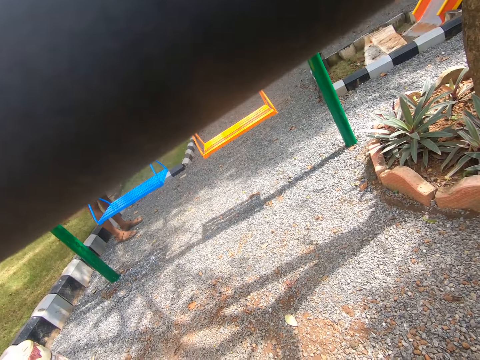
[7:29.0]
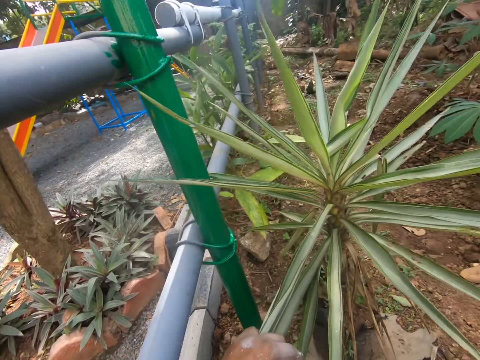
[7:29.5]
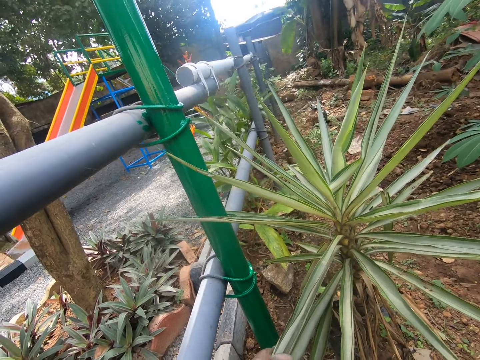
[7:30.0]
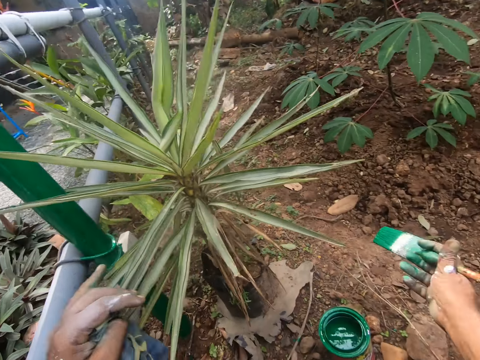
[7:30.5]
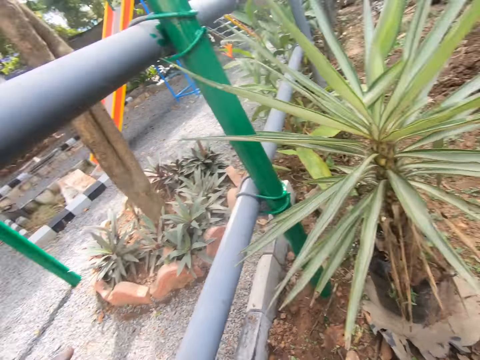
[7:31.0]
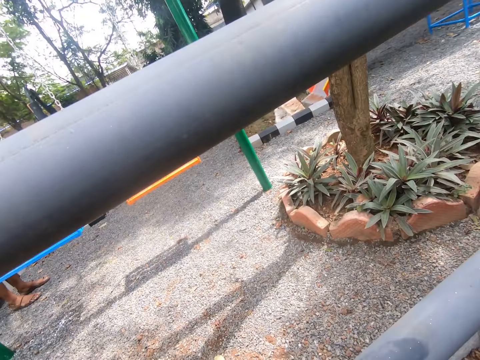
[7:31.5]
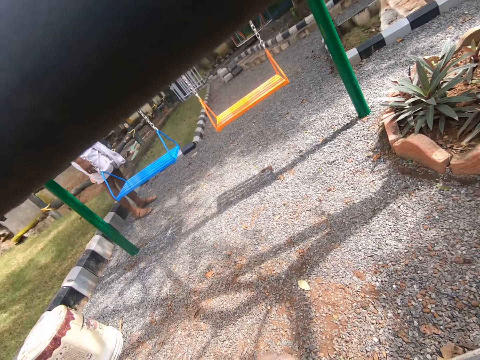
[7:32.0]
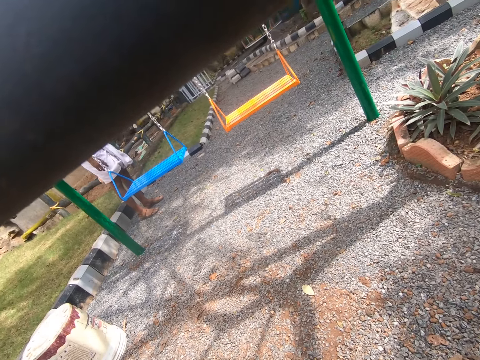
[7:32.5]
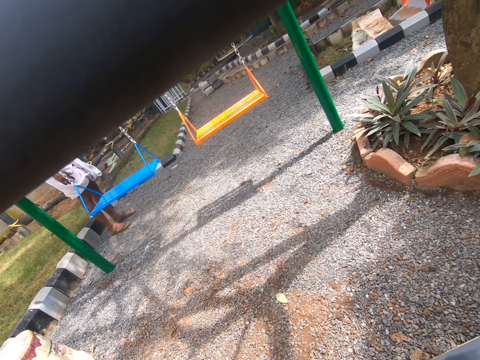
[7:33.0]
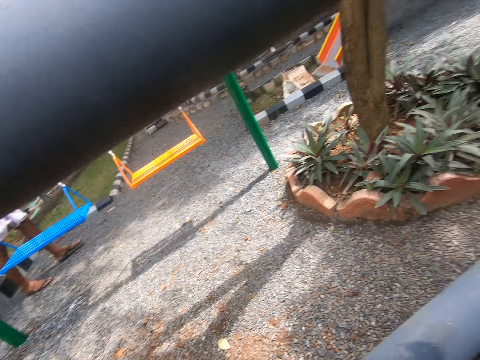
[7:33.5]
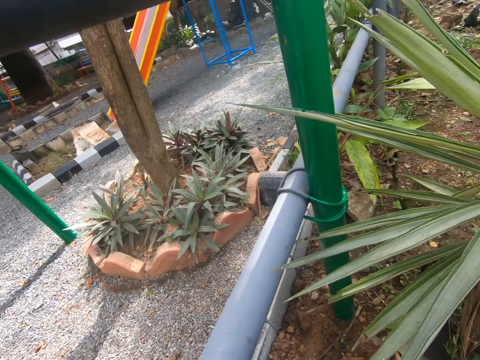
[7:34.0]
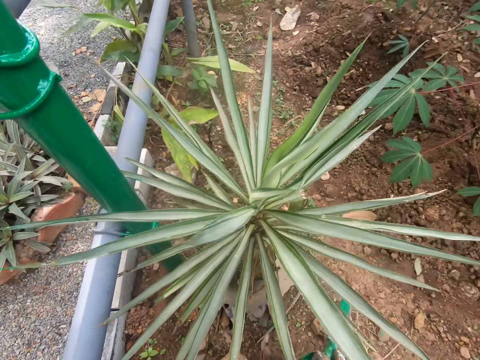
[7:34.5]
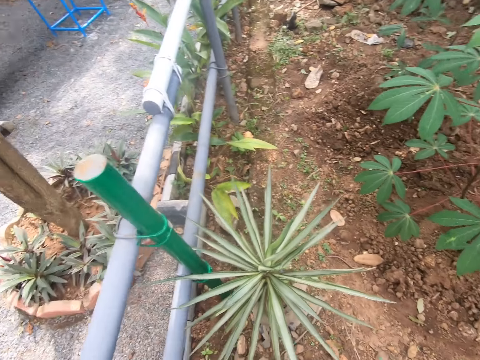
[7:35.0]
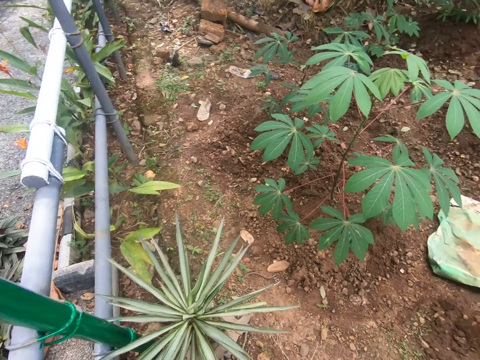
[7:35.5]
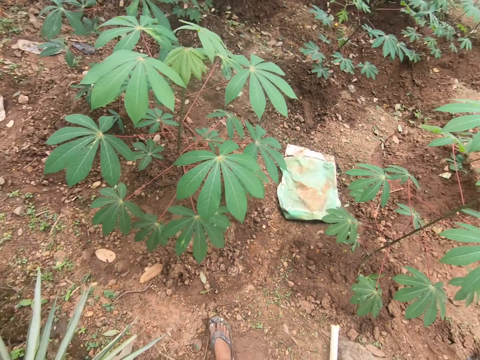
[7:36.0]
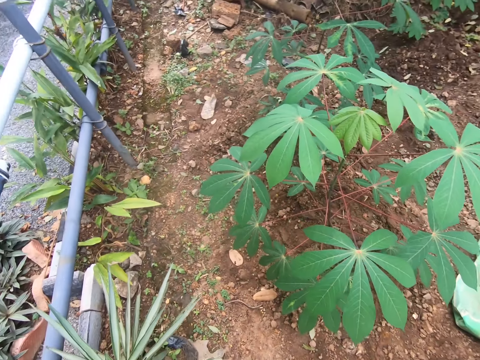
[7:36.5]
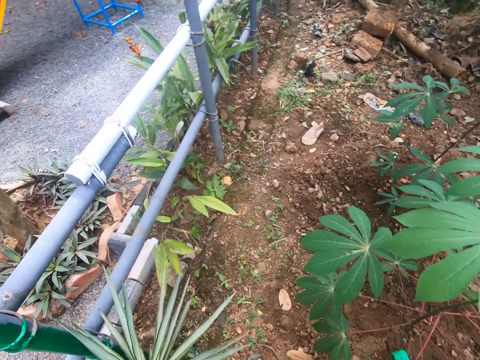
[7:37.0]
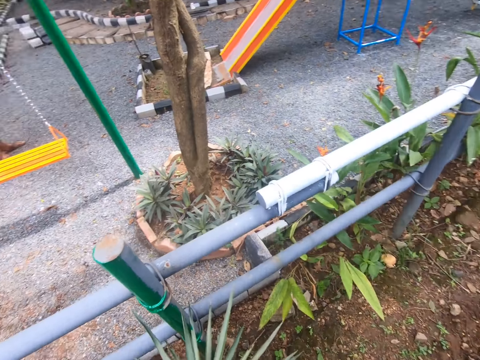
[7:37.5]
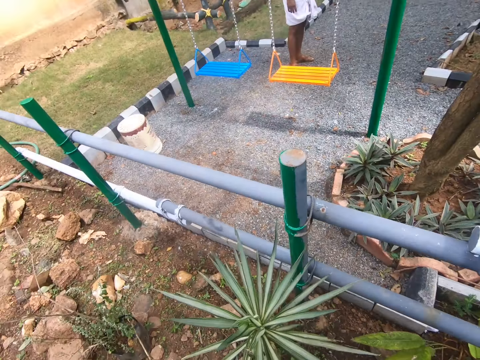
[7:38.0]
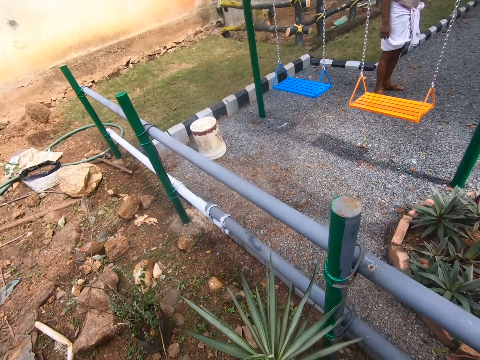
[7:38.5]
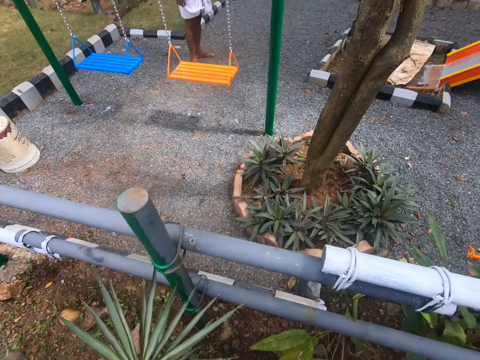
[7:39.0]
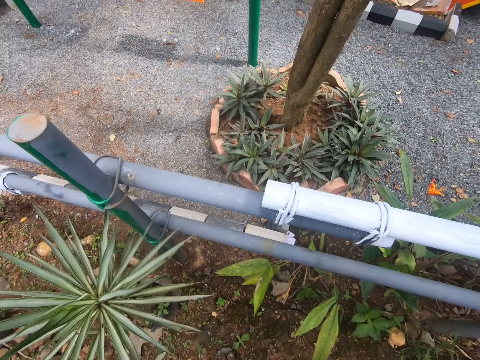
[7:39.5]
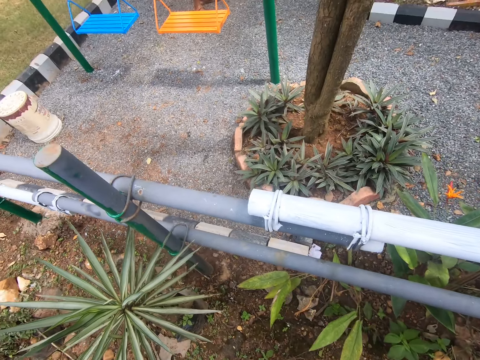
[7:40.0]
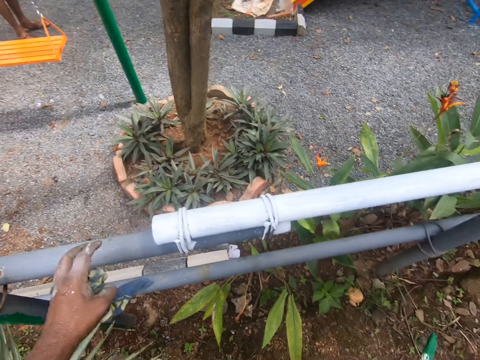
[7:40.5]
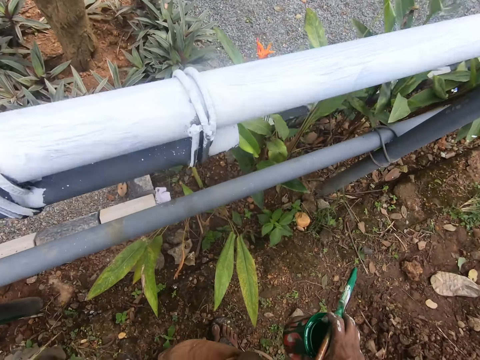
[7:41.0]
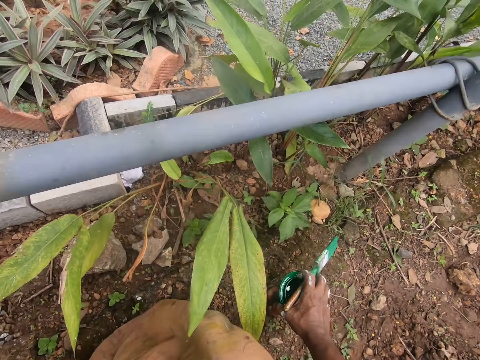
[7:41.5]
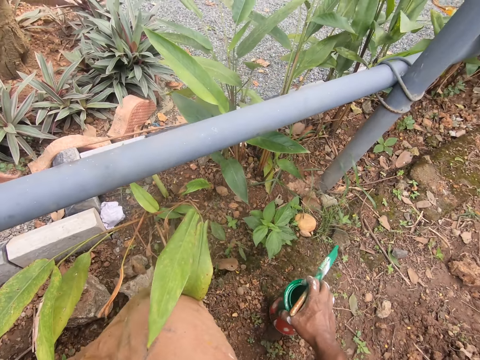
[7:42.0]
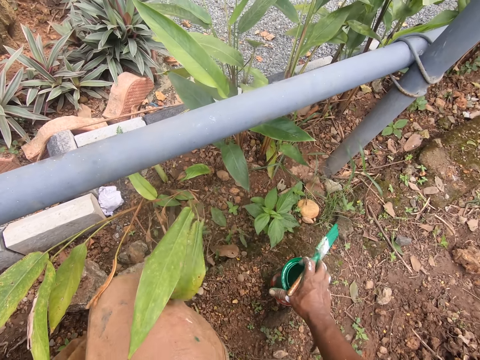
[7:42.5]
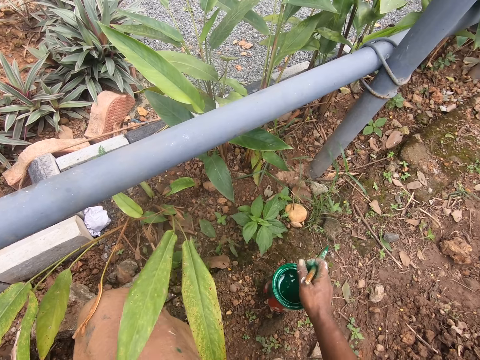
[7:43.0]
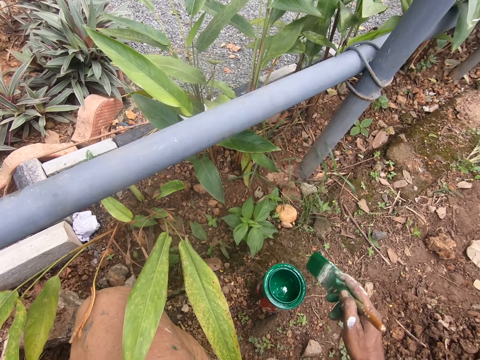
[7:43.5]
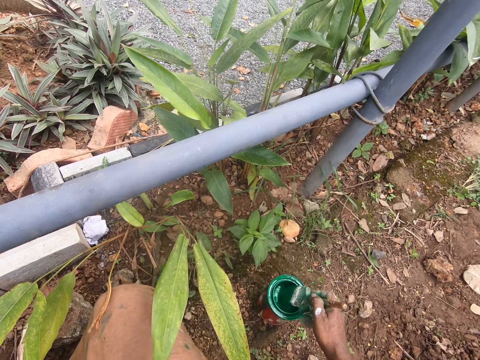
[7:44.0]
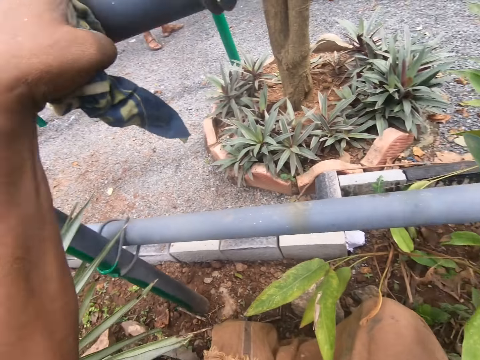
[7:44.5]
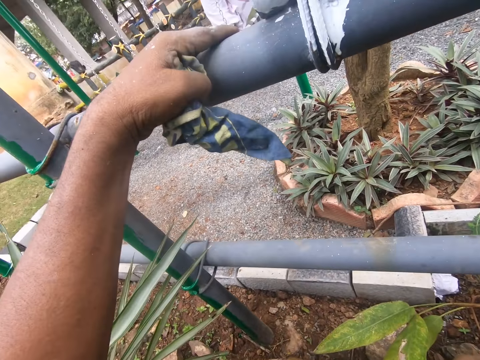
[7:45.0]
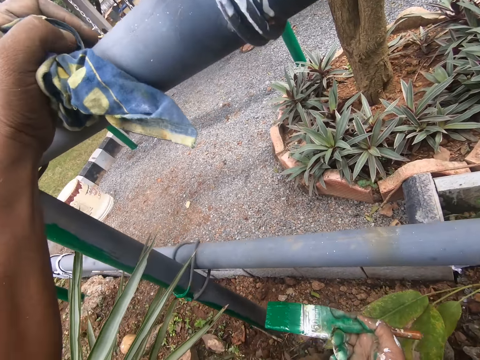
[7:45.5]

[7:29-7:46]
The camera wearer picks up the tin of paint from the ground. They hold the pipe. They put the tin of paint down. They dip the brush in the paint.

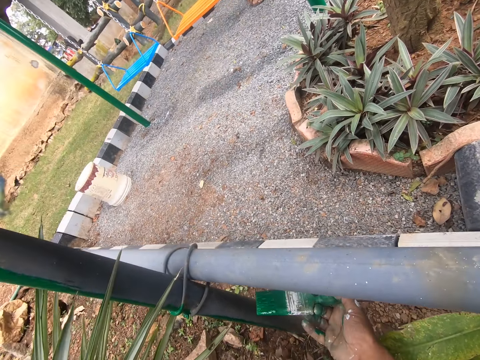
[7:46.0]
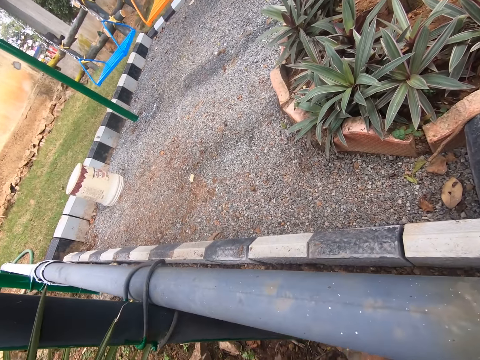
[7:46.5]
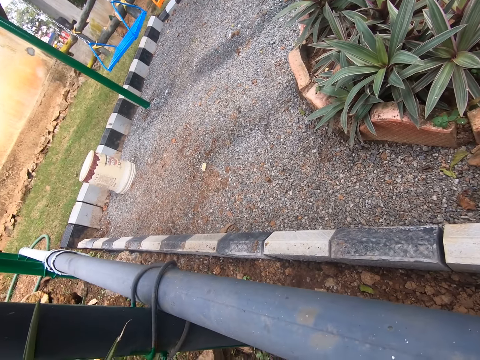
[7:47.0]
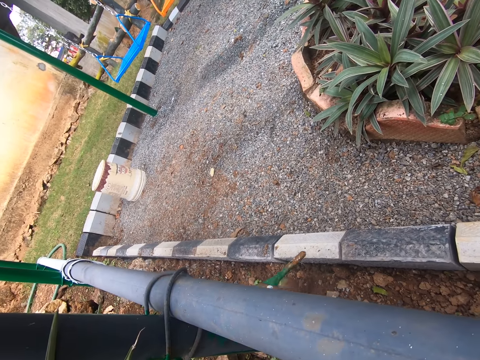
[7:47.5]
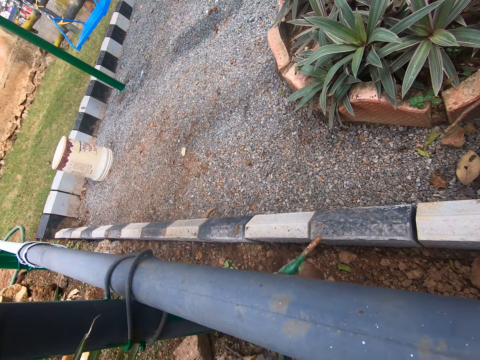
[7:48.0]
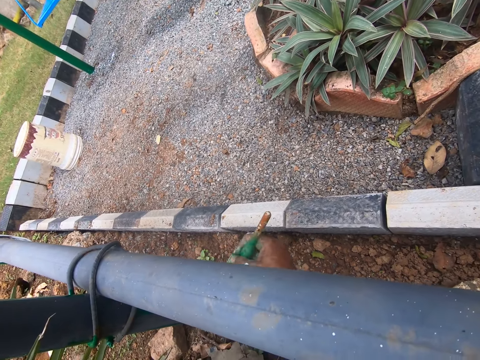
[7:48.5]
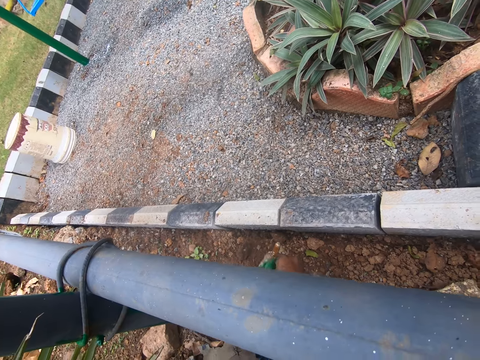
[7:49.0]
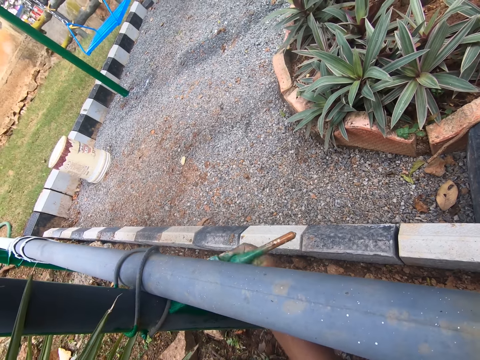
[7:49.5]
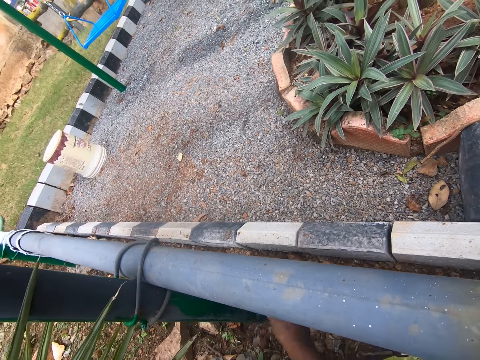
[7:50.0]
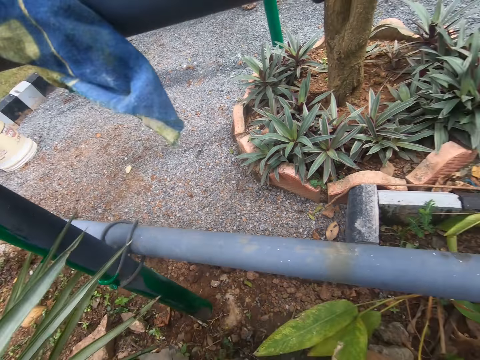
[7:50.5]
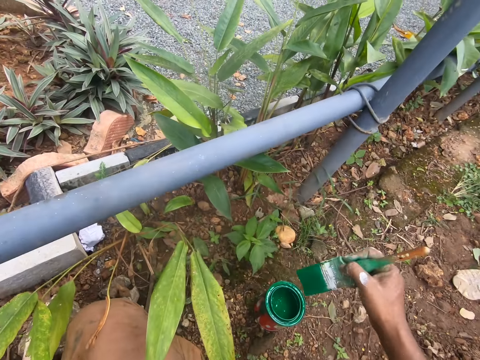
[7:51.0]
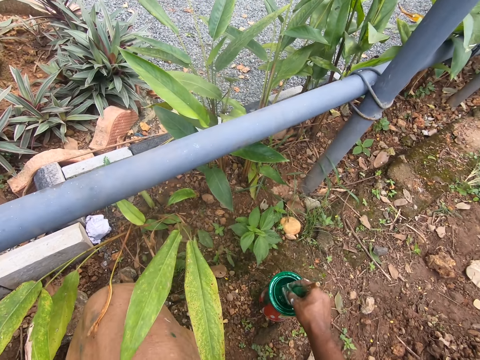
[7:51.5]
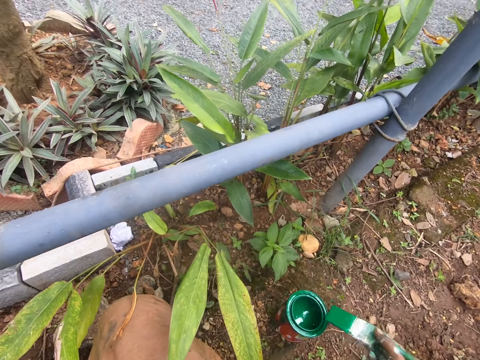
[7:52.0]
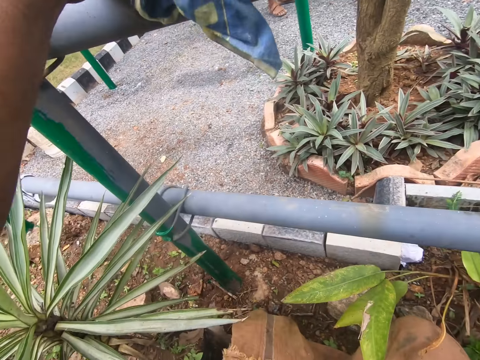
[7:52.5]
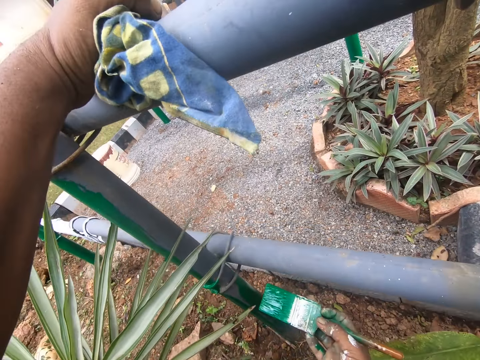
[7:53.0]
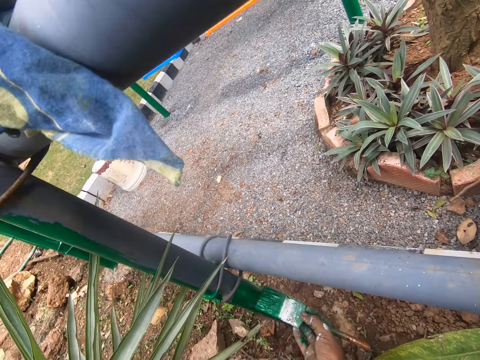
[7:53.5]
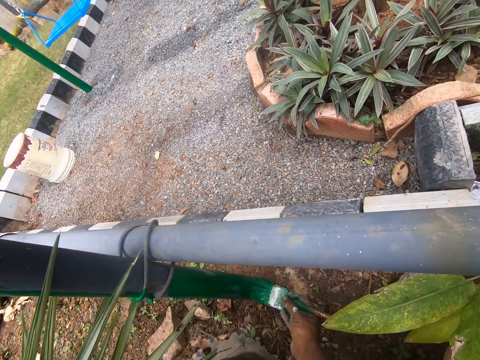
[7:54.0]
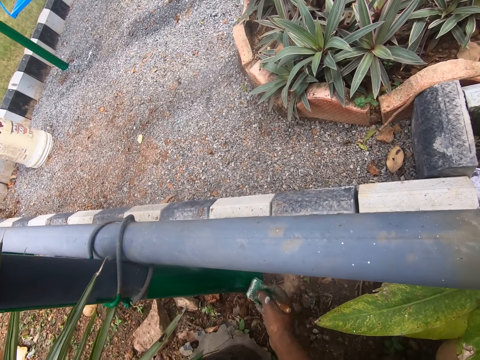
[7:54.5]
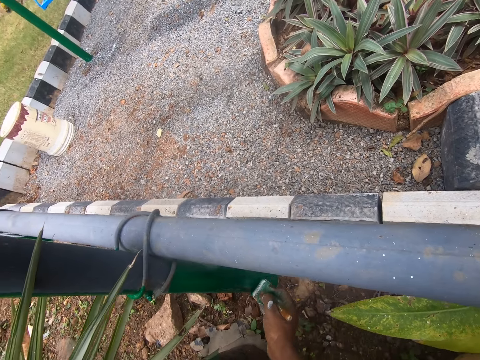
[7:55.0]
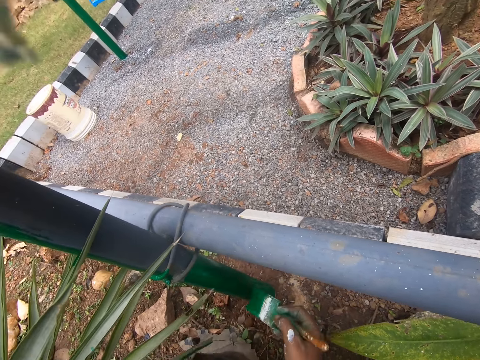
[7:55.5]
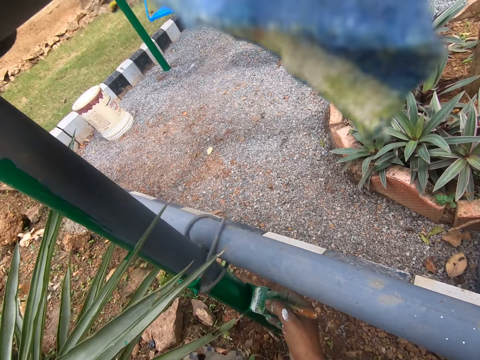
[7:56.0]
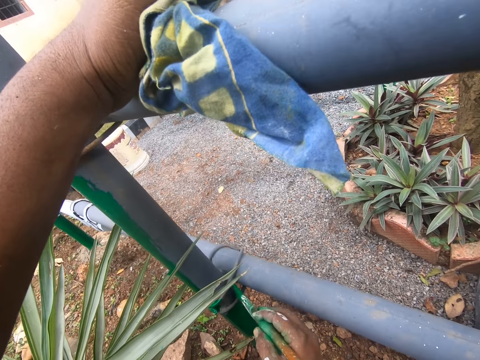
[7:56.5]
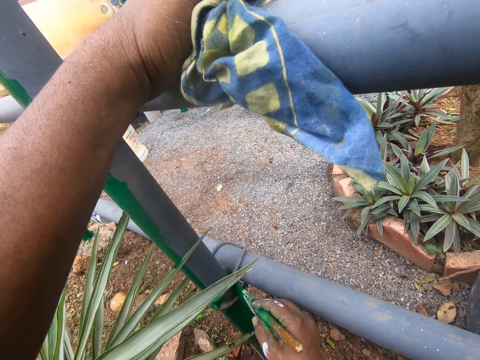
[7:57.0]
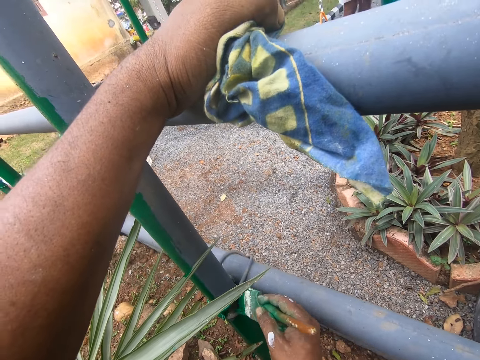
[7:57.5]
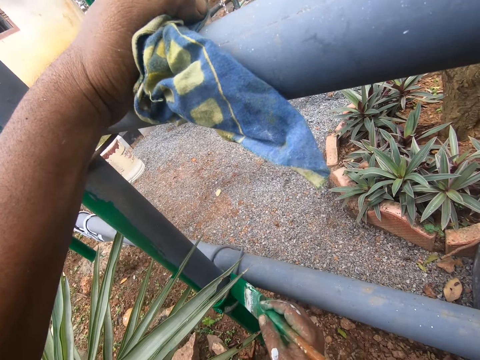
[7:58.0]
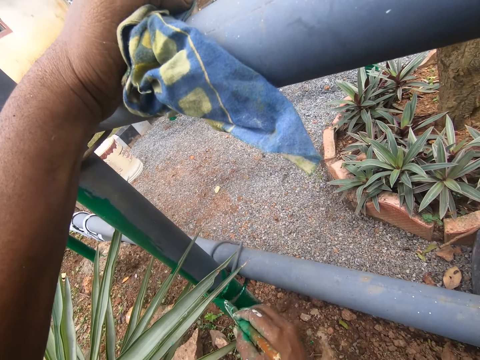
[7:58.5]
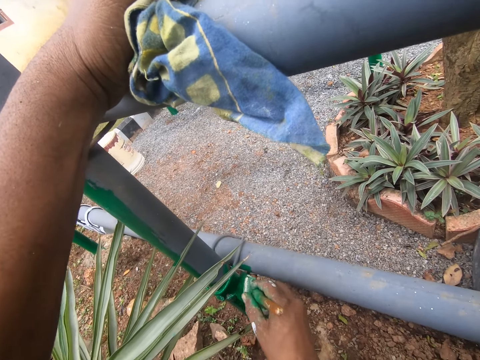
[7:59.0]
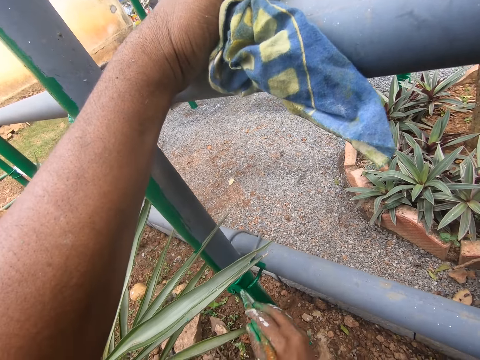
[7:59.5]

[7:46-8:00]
The camera wearer paints the pole using a paint brush. They paint a pipe.
